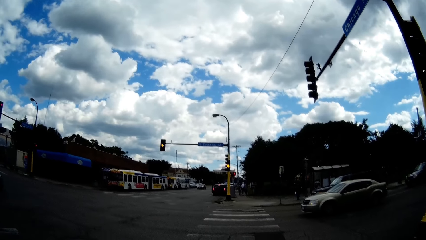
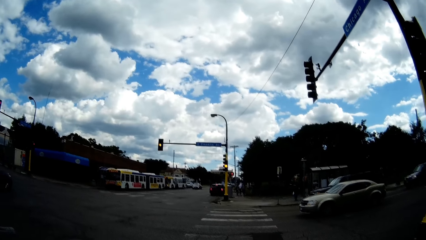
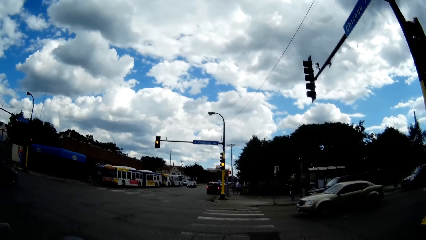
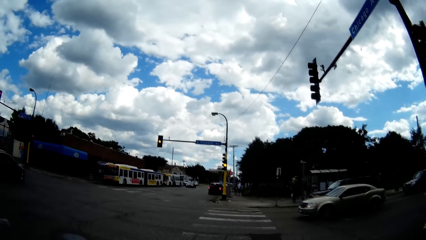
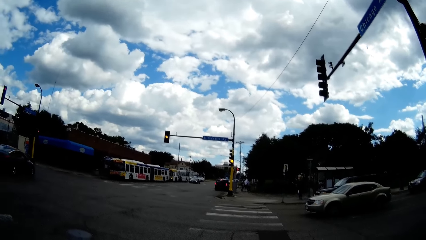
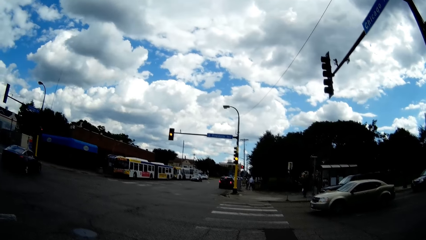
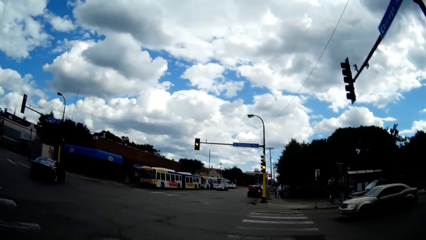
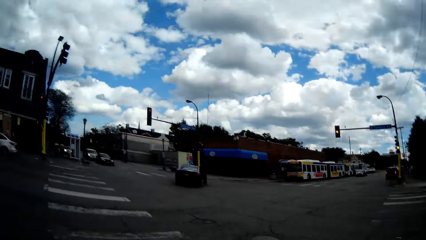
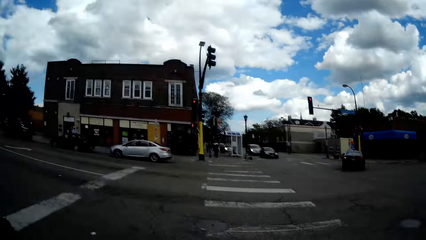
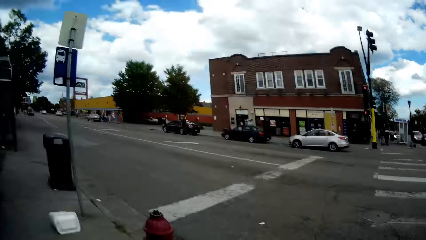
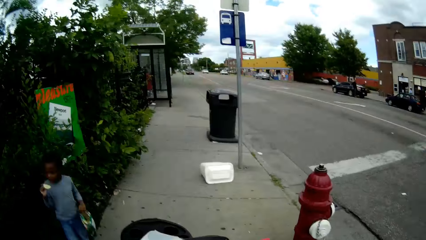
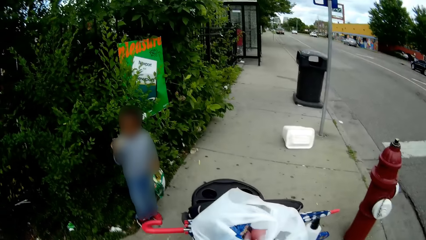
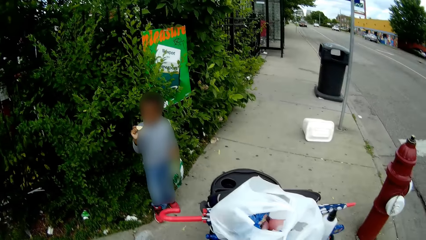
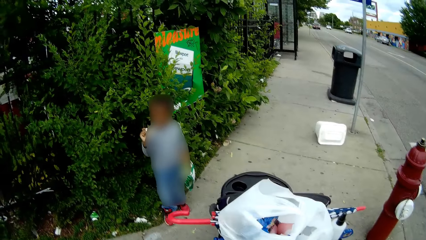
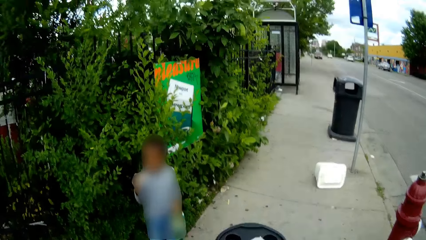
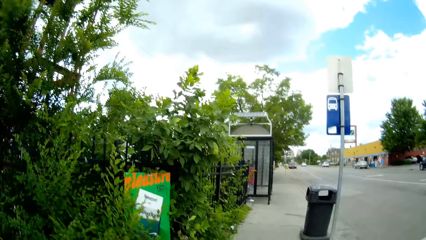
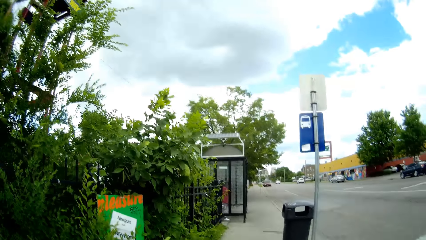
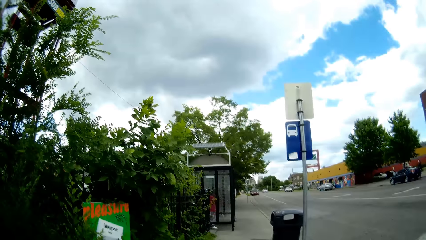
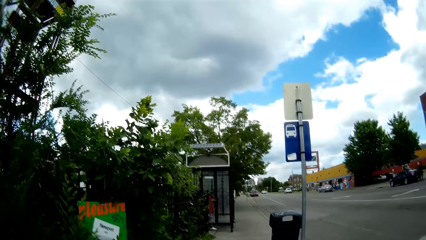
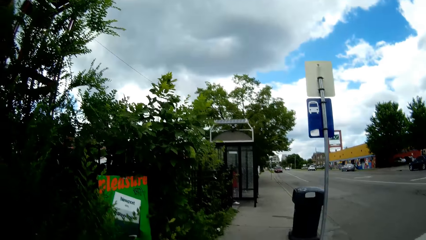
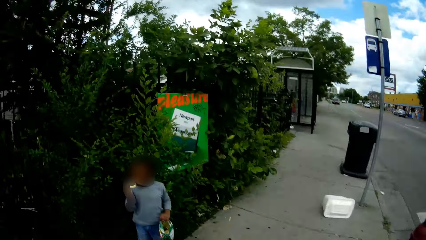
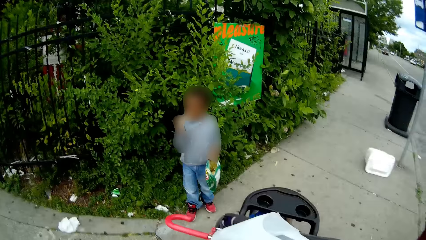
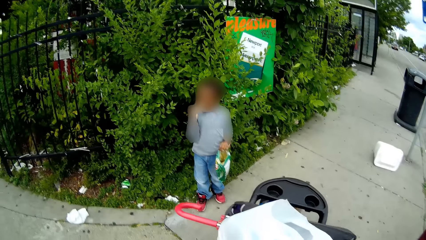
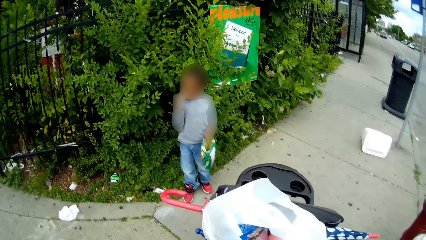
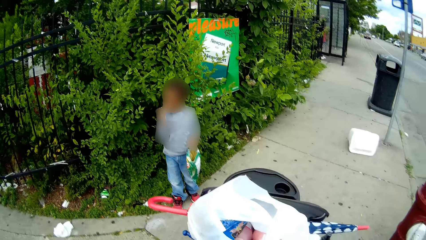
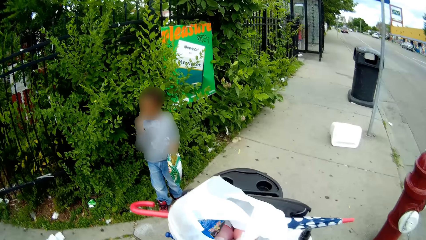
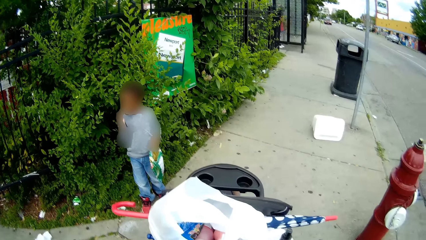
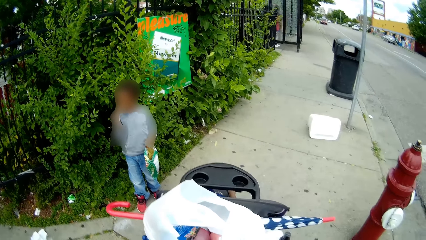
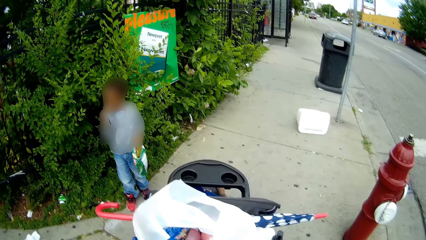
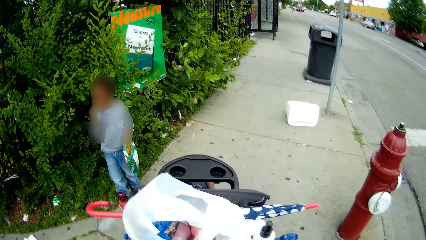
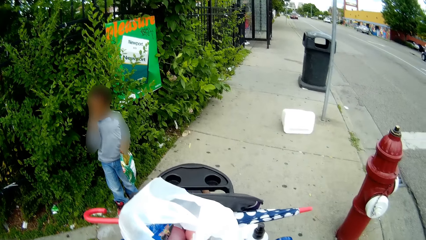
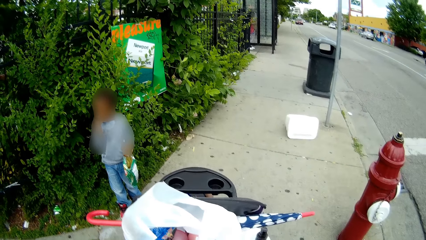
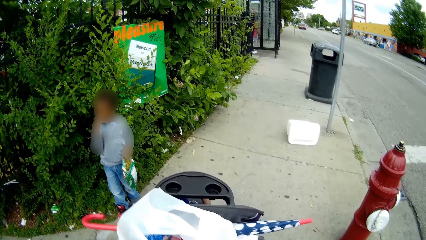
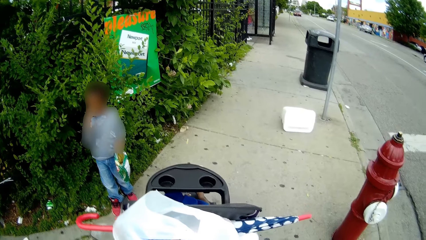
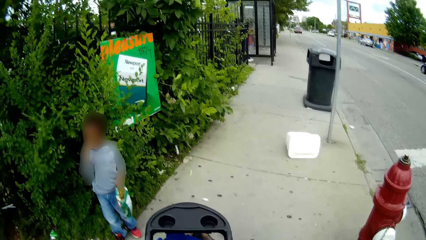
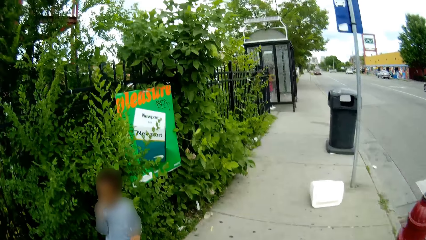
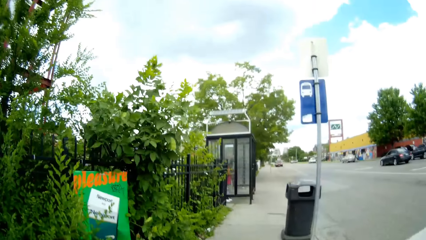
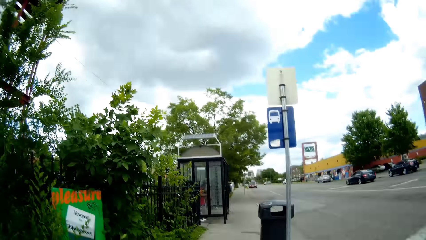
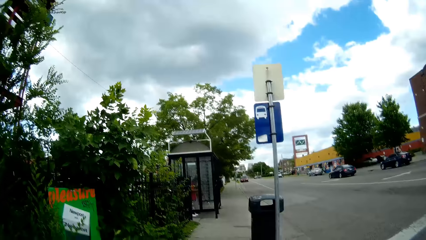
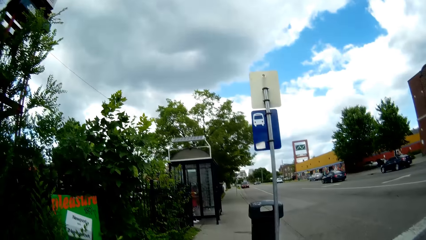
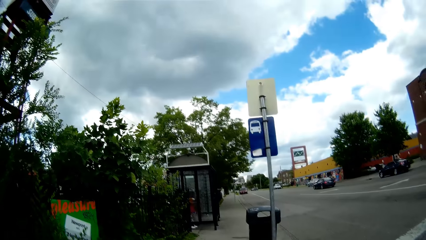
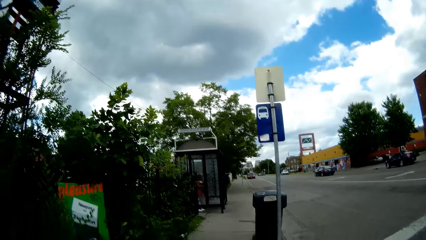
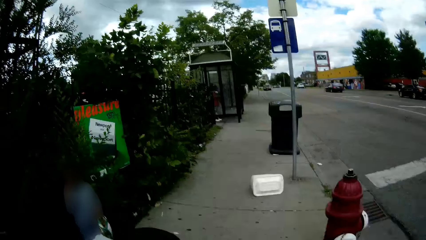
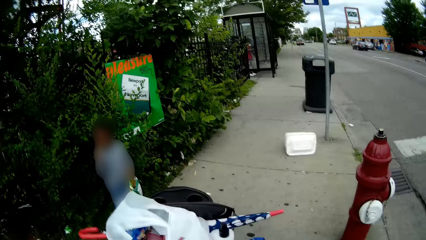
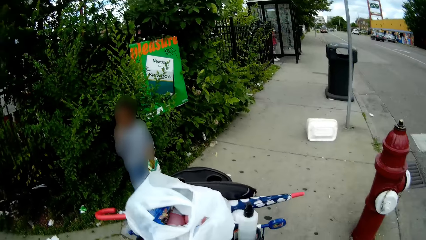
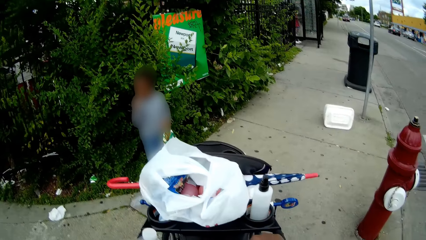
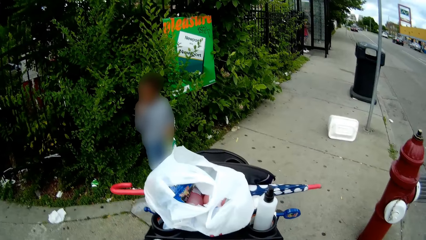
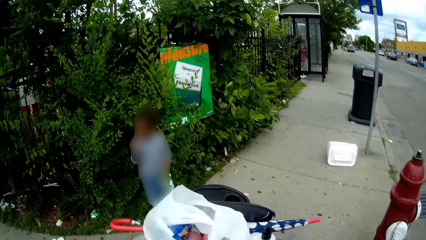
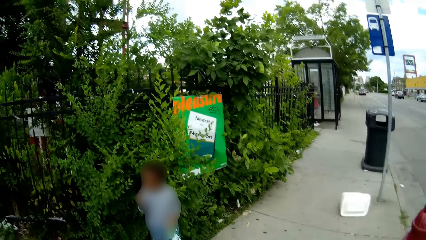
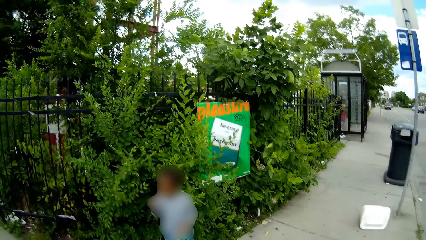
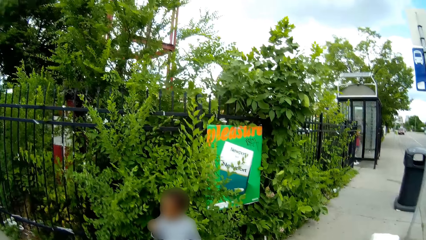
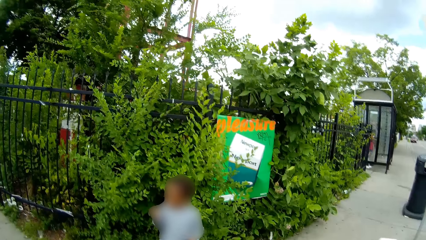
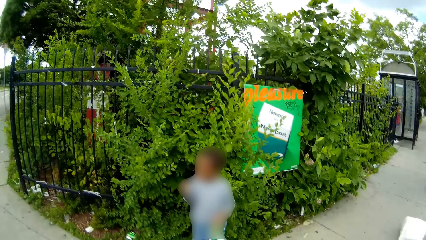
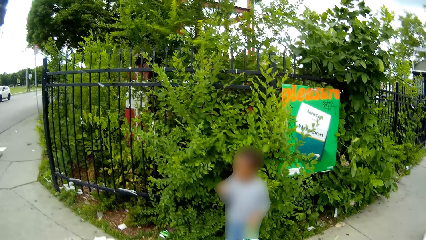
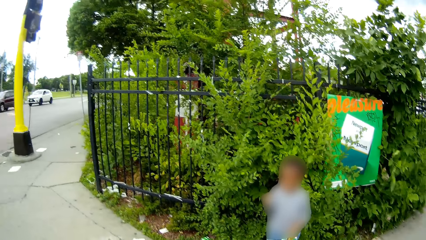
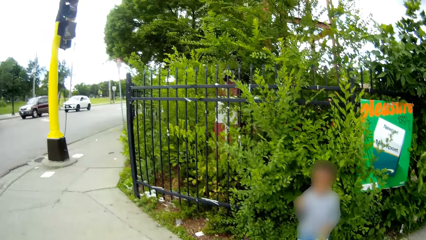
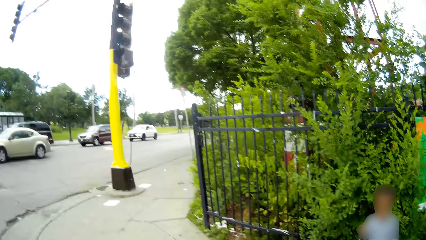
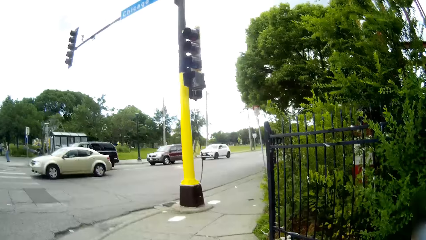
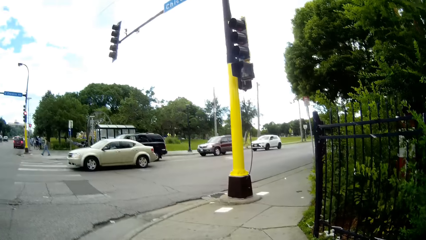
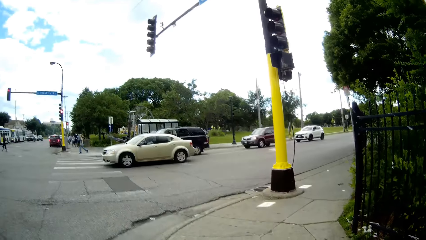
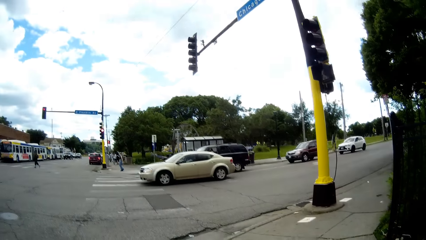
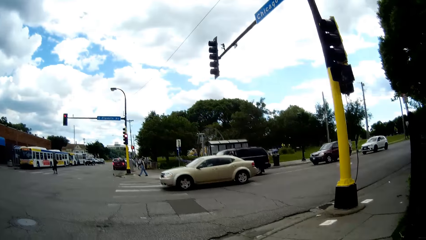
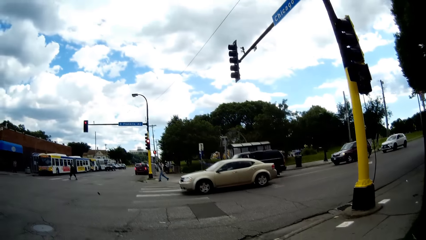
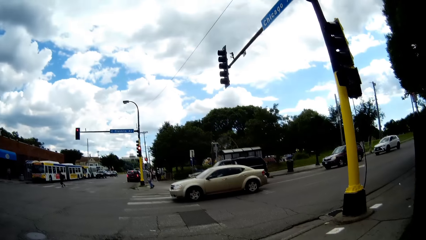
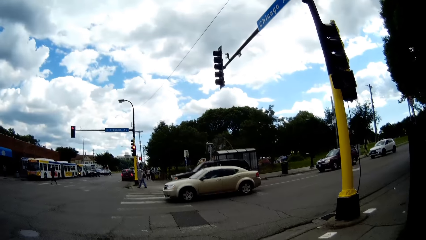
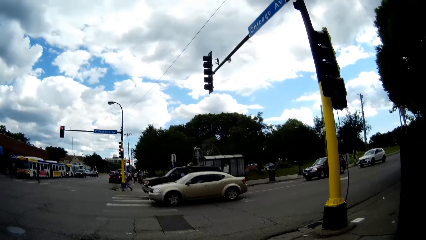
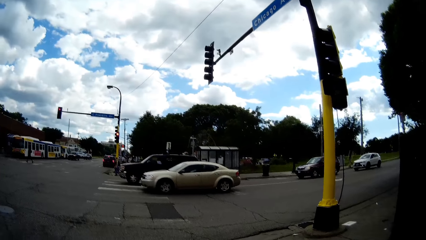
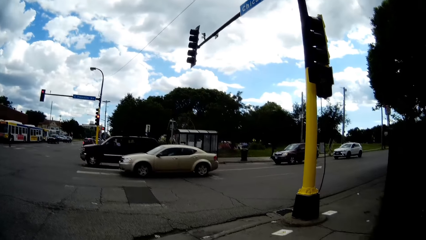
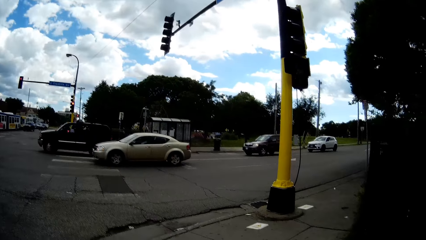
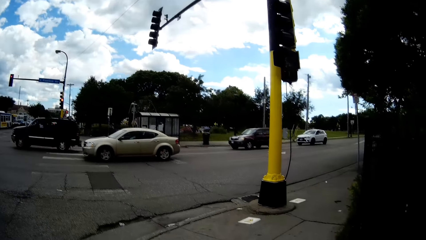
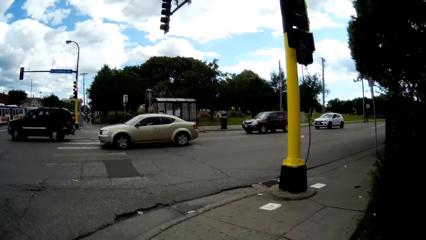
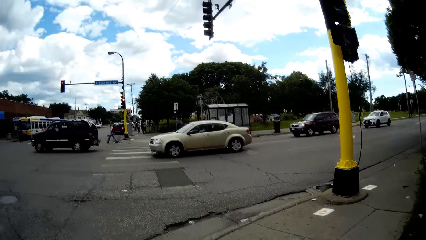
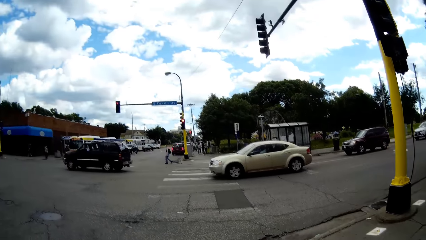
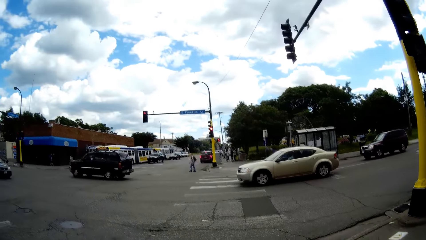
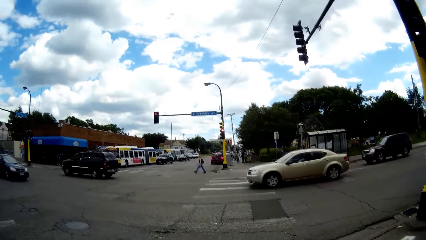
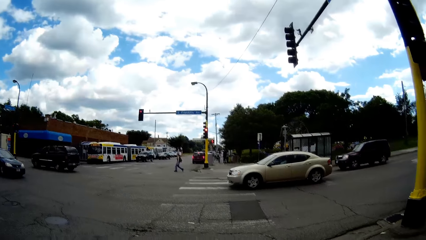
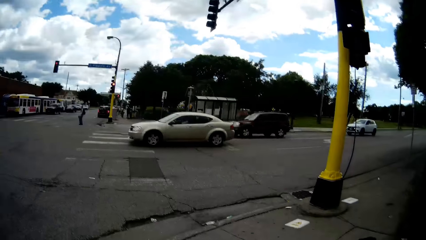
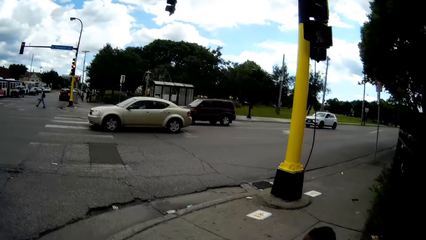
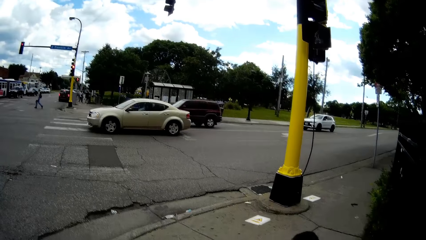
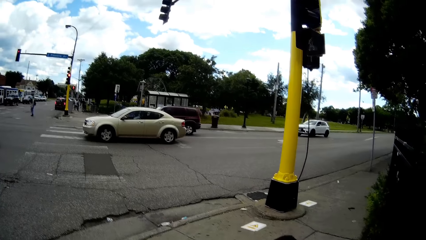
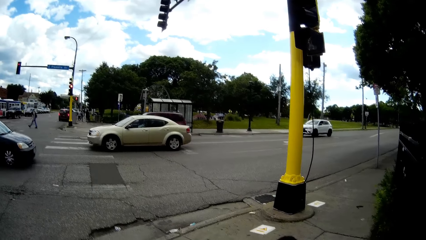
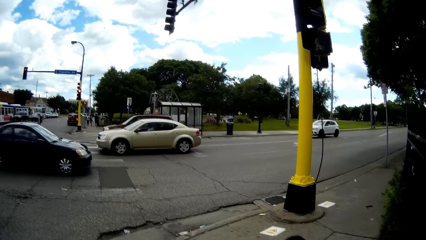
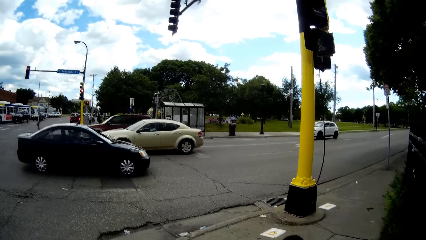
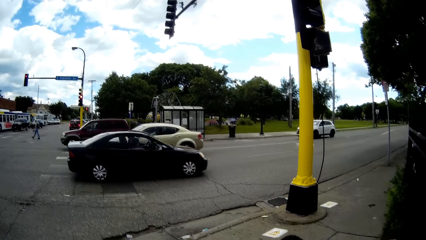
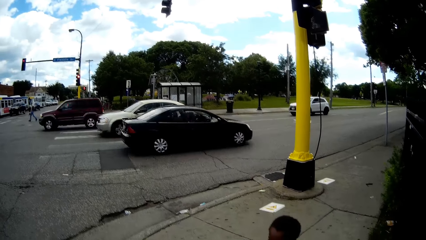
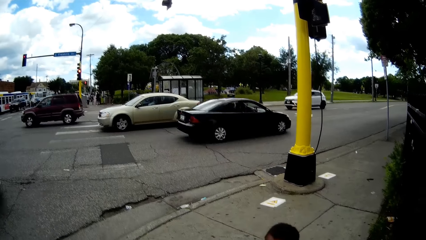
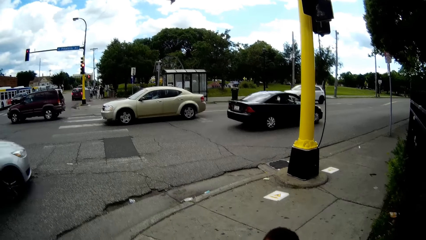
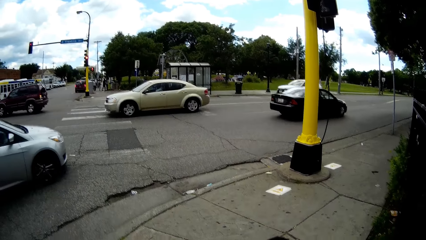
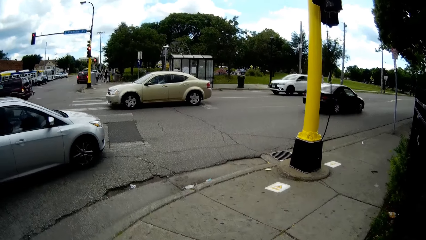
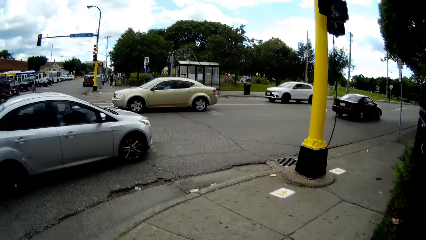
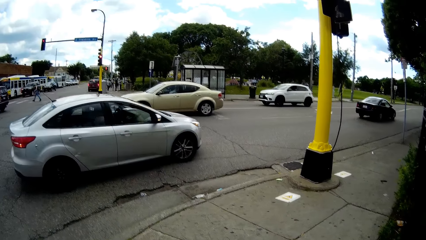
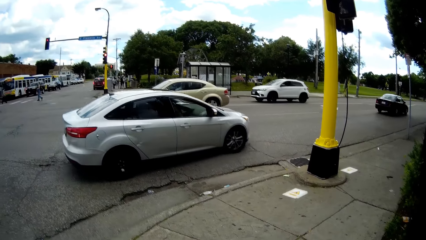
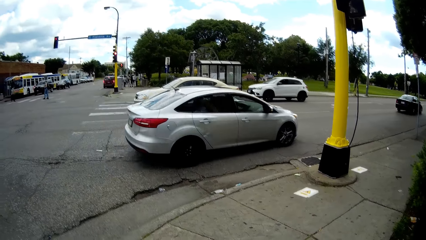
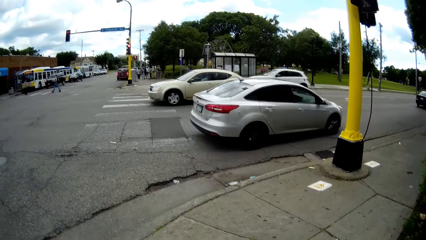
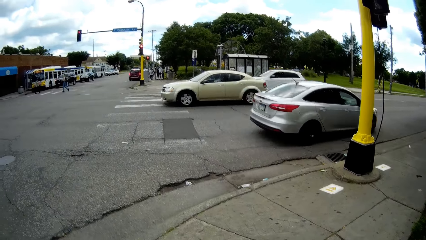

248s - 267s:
The camera wearer speaks to the baby. They look at the baby. They look around. They look at the baby. They speak to the baby. They look around. They speak to the baby.
